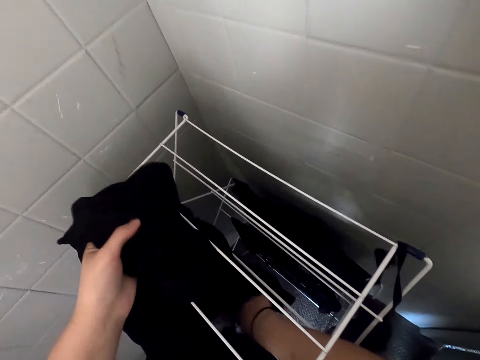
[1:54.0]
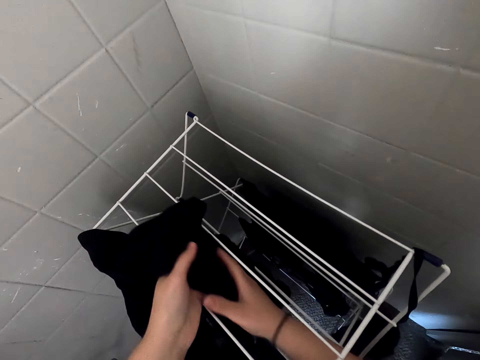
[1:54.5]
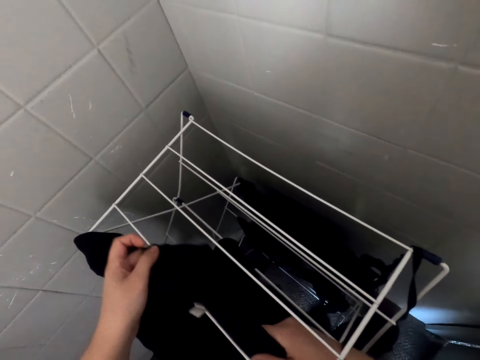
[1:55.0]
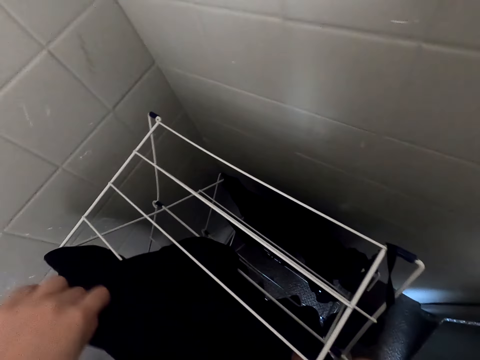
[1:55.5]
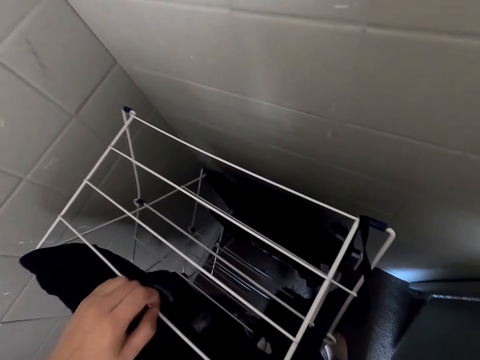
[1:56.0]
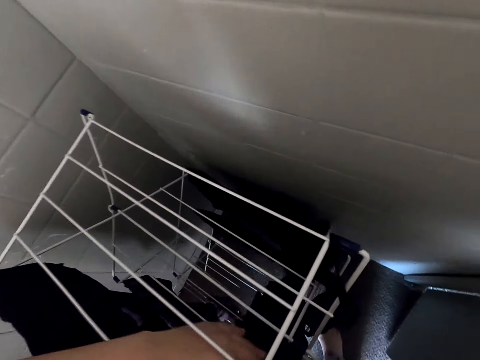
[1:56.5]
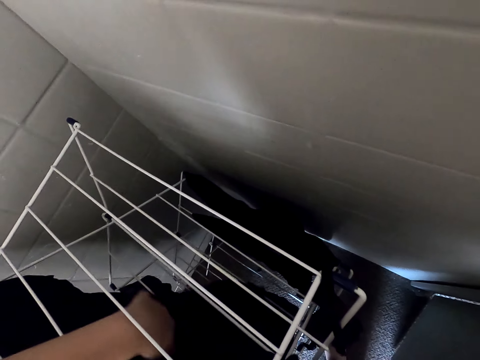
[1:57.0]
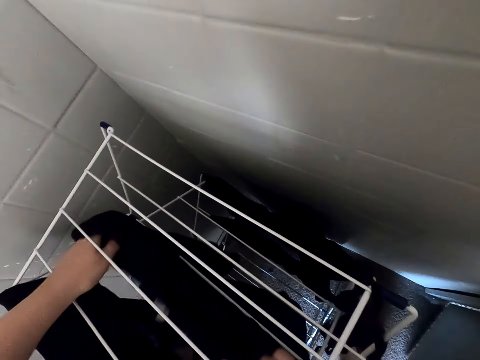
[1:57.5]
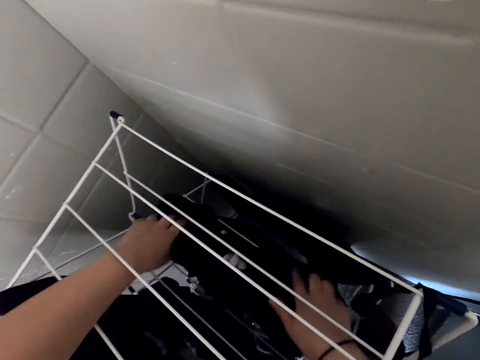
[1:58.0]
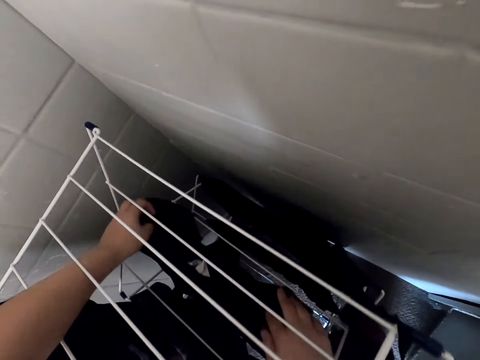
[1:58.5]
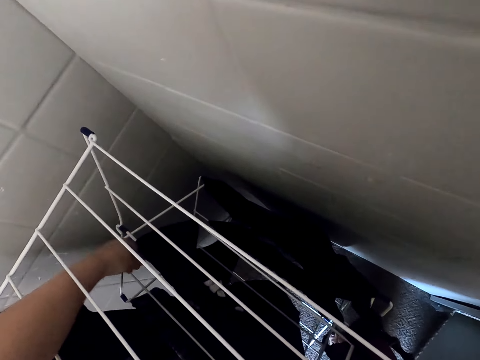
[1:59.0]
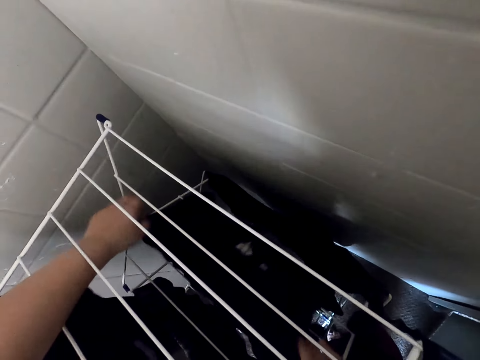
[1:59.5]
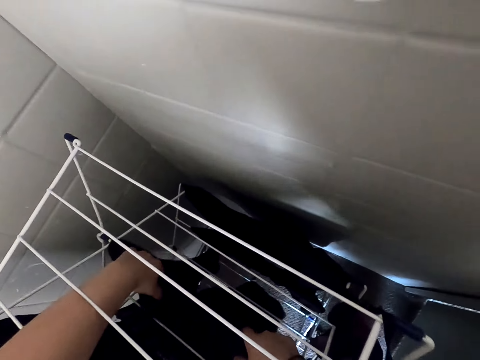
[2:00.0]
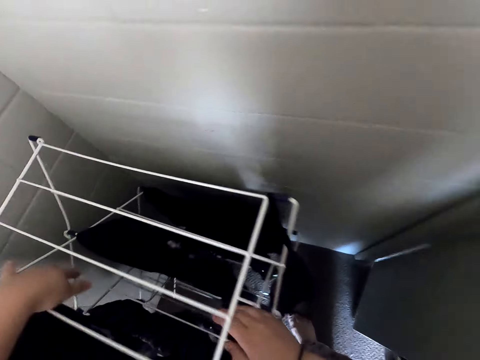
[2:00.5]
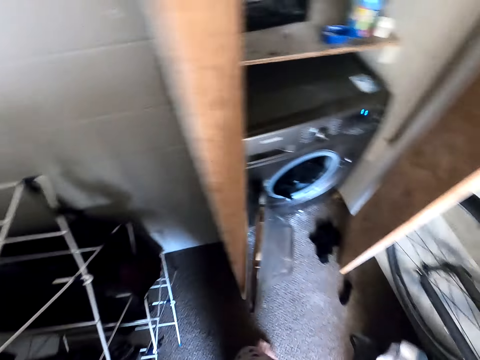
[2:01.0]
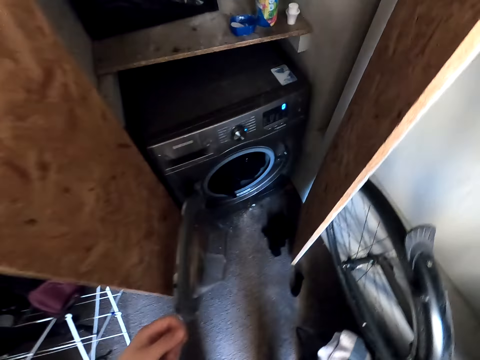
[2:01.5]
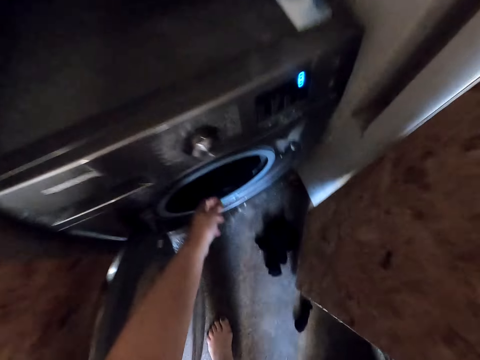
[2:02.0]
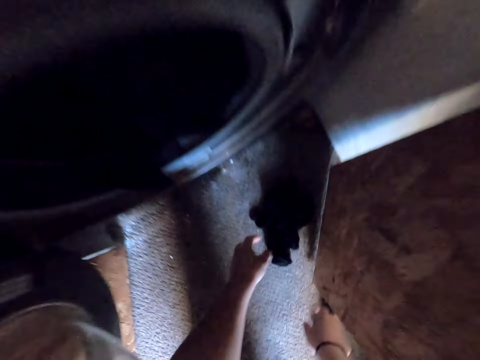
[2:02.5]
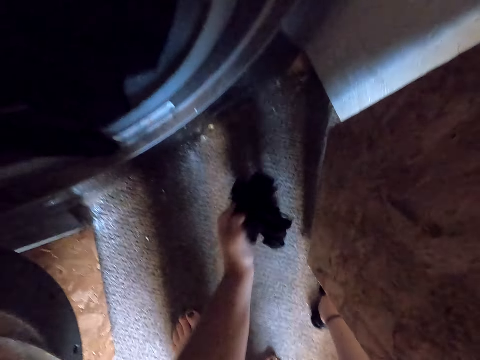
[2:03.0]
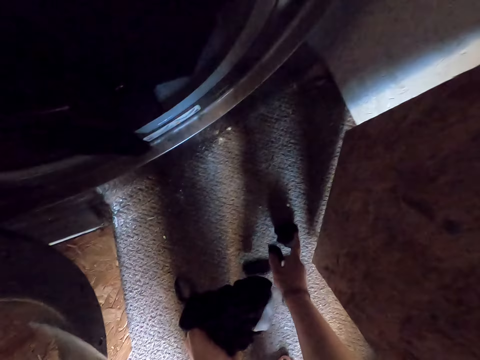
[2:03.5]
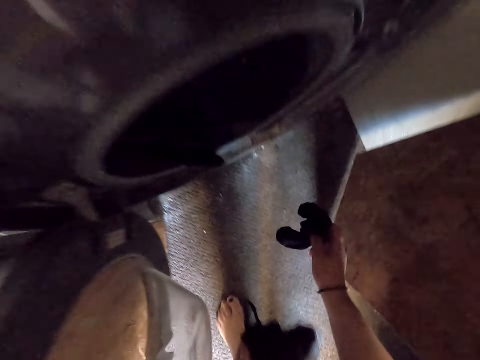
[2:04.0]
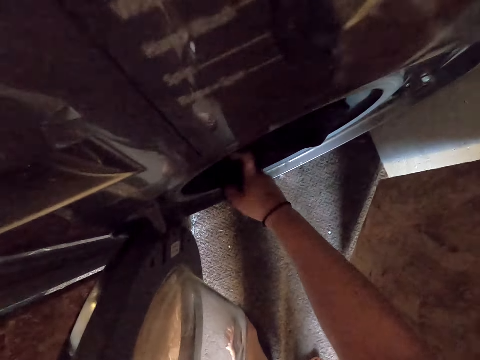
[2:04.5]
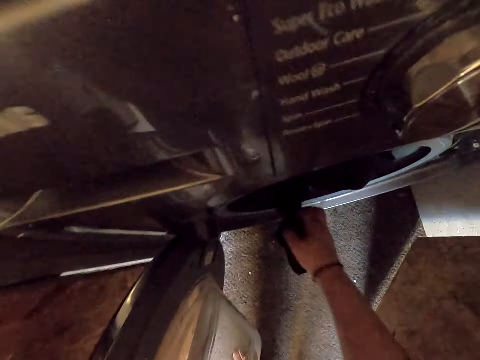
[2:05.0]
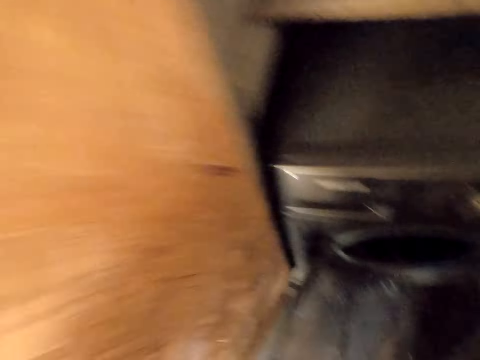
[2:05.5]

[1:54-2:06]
The camera wearer hangs the trouser in the drying rack. They pick cloths from the floor.

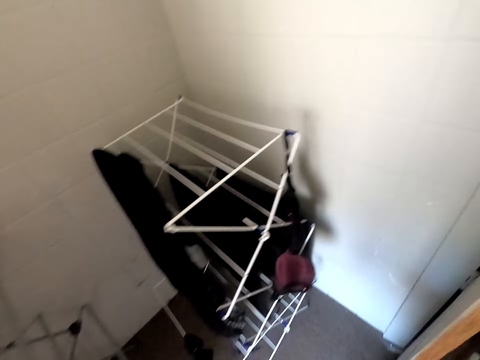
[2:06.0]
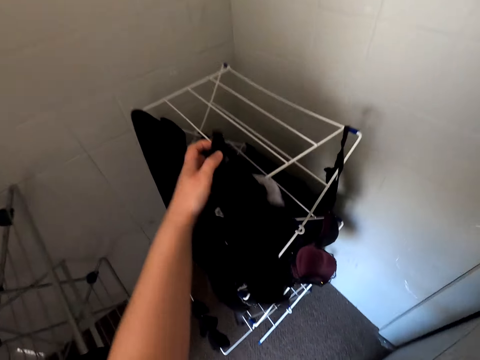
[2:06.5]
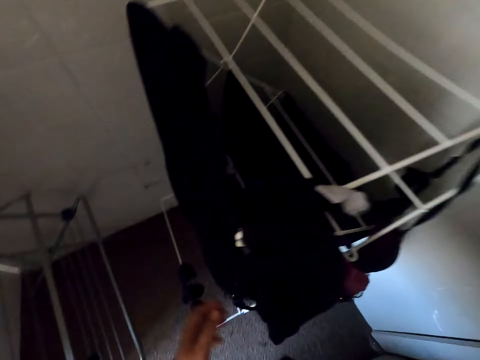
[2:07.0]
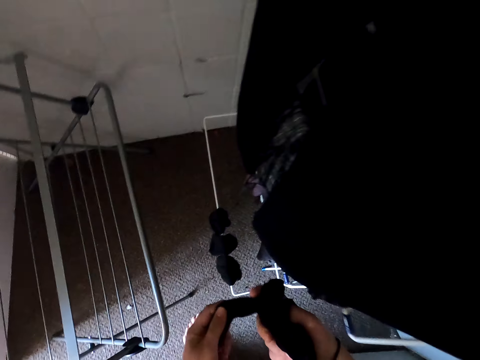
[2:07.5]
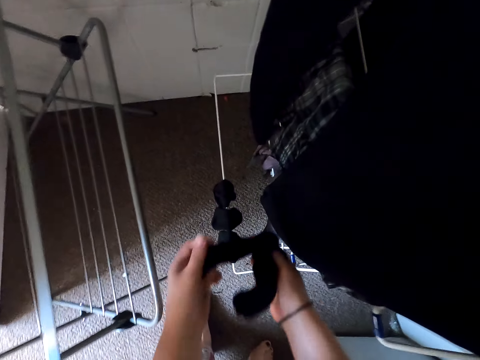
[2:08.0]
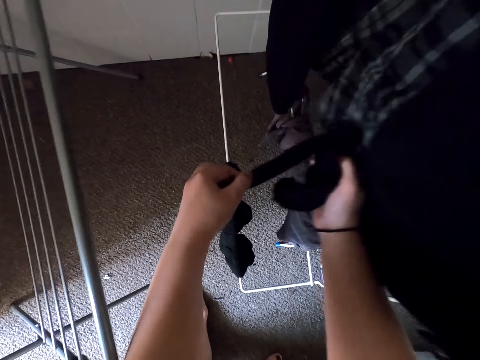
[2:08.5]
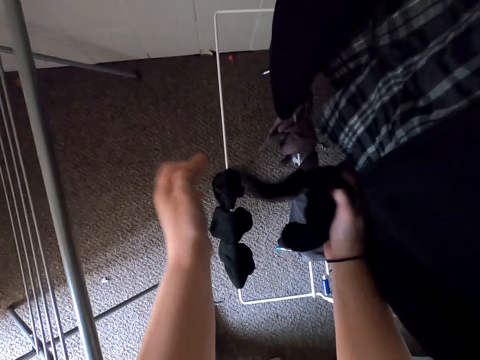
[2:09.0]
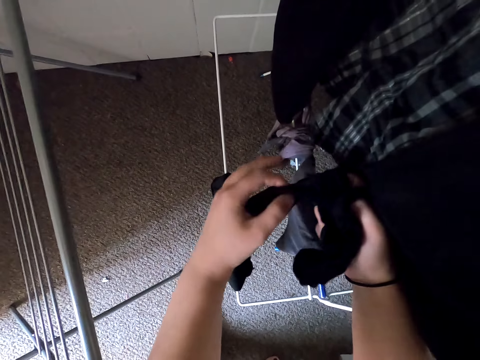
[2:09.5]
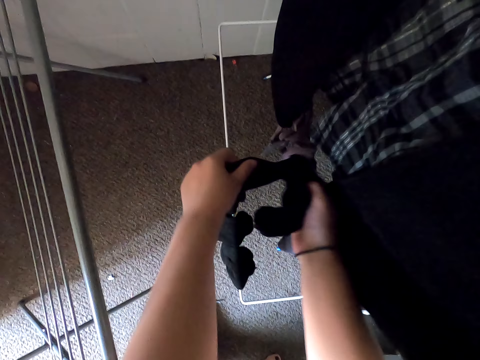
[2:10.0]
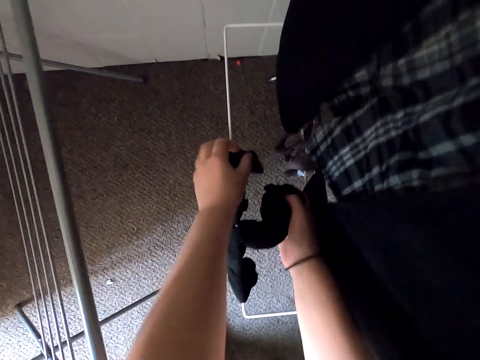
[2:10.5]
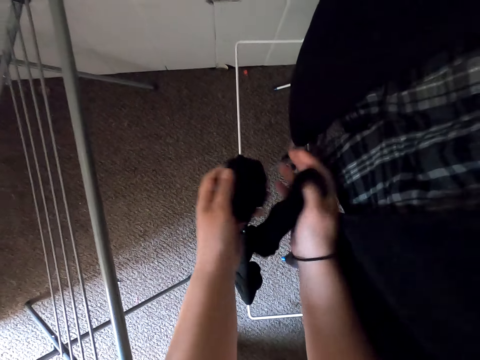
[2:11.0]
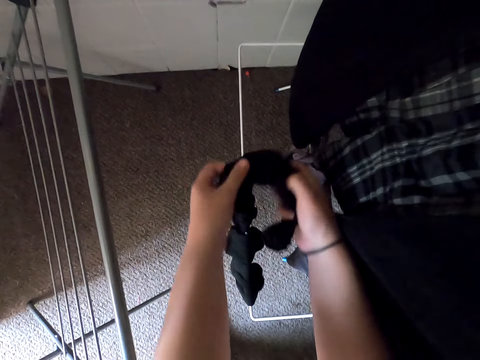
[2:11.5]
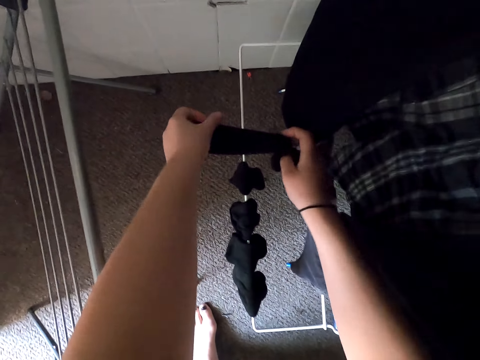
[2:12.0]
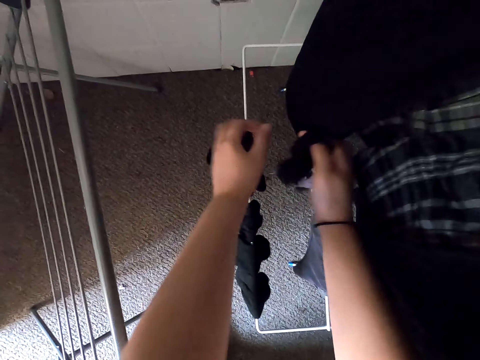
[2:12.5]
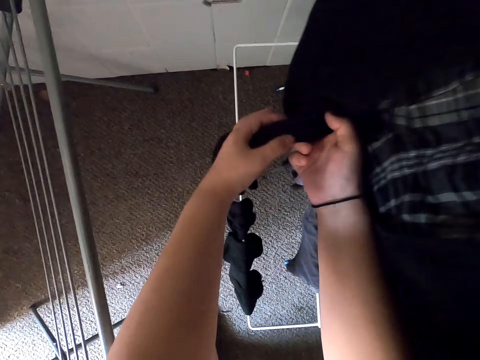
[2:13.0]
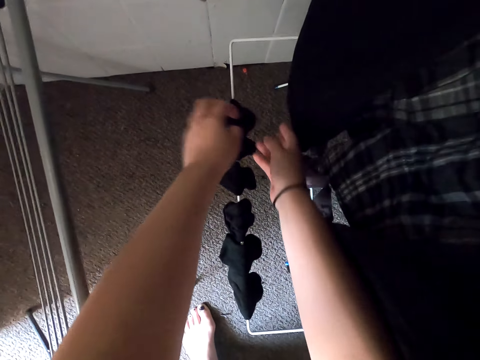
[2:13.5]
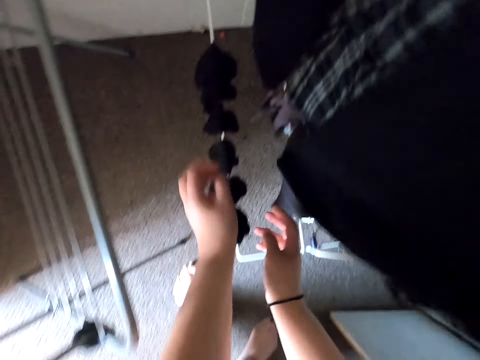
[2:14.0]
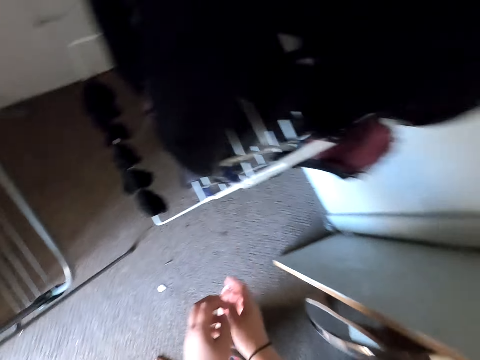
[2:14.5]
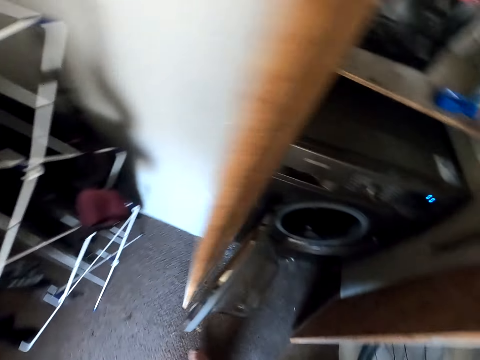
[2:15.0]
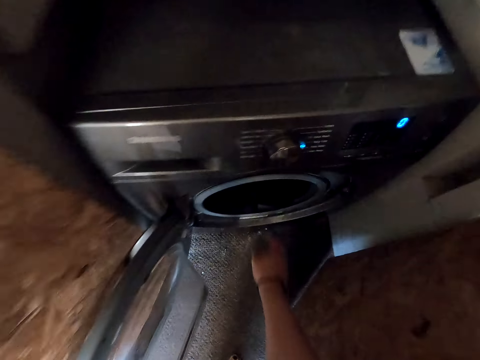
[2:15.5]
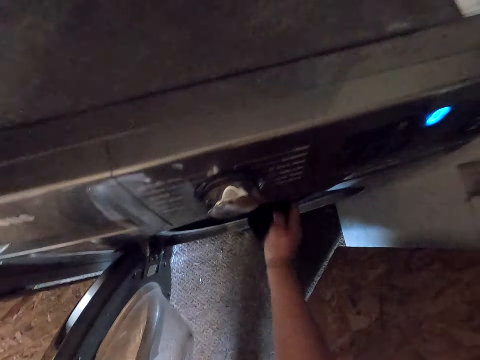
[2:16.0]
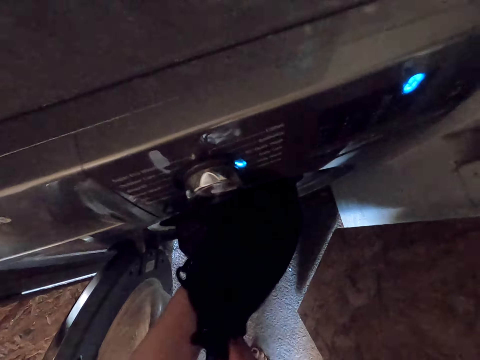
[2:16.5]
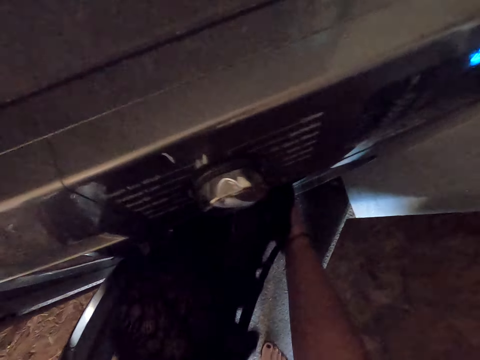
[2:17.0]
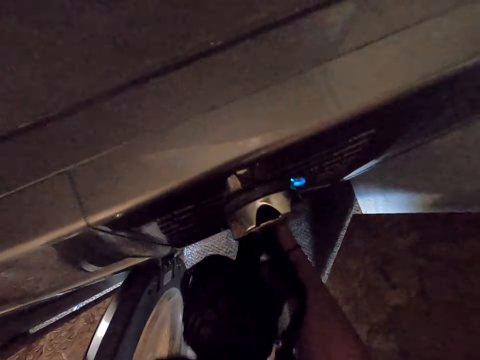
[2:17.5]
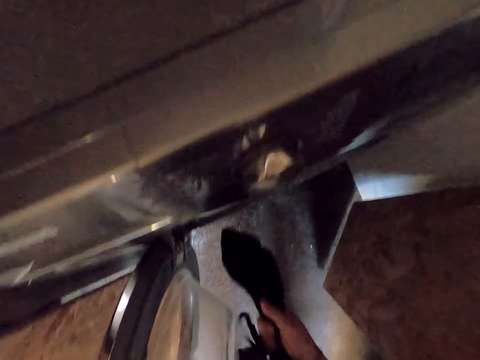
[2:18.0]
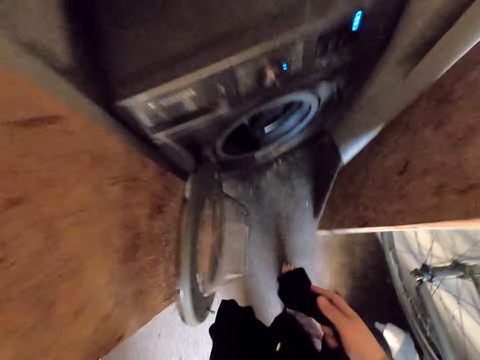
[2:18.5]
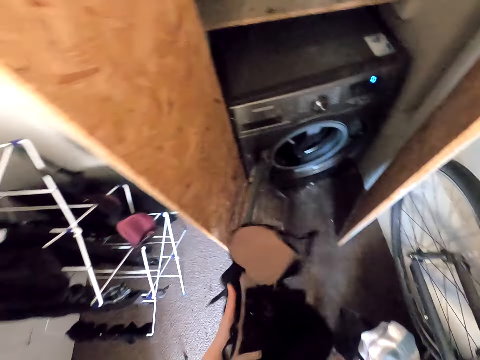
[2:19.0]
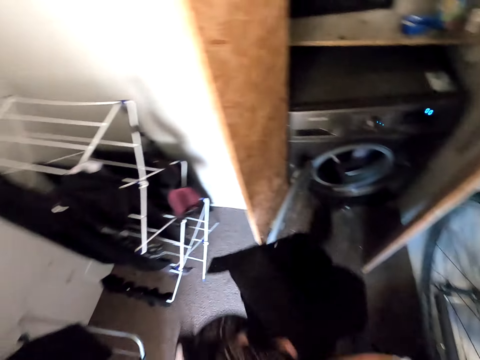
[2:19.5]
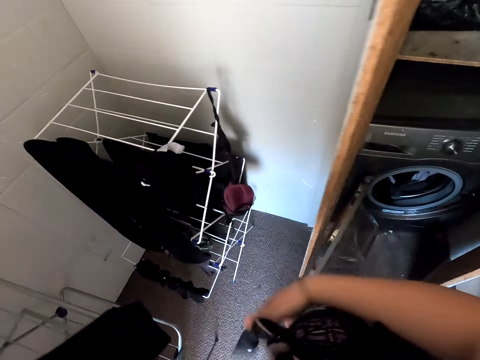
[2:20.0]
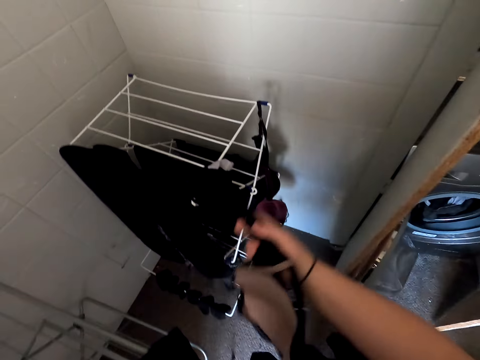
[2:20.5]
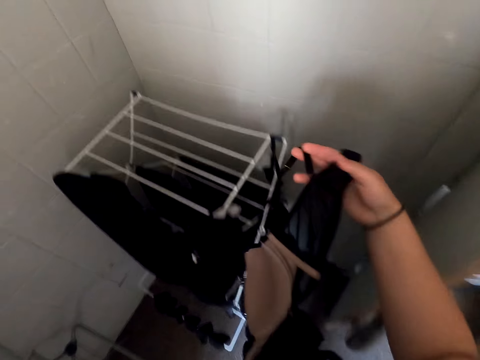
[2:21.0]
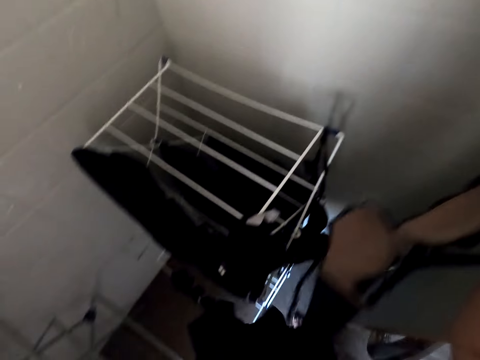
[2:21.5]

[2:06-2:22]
The camera wearer puts the cloth on the drying rack. They hang the socks in the drying rack. They remove a trouser from the washing machine. They remove a bra from the washing machine.
